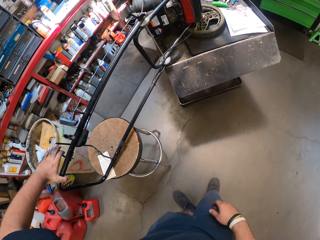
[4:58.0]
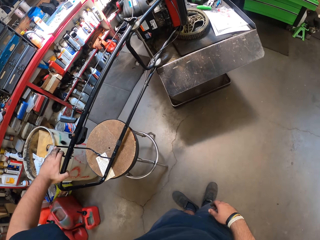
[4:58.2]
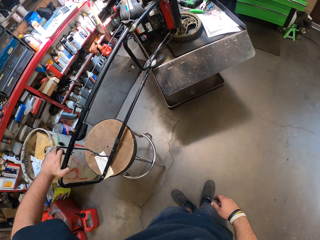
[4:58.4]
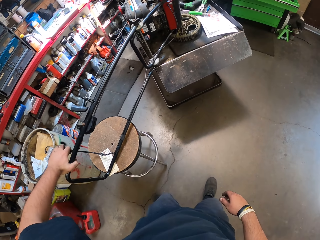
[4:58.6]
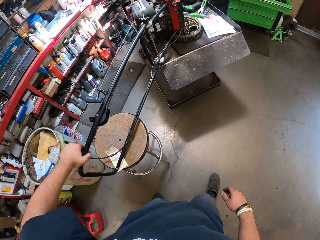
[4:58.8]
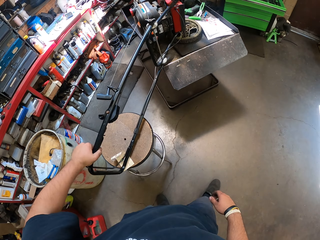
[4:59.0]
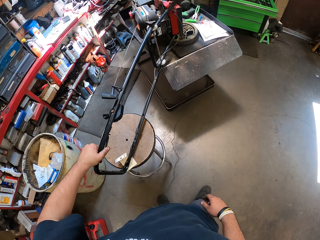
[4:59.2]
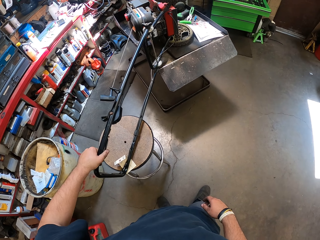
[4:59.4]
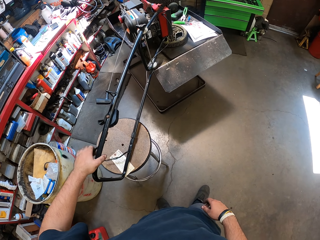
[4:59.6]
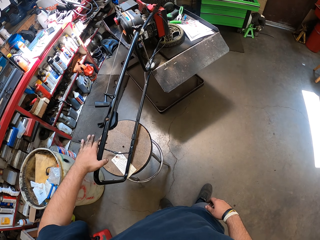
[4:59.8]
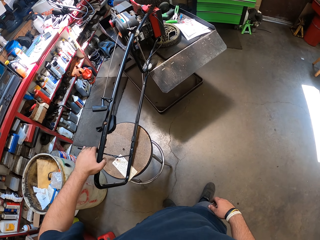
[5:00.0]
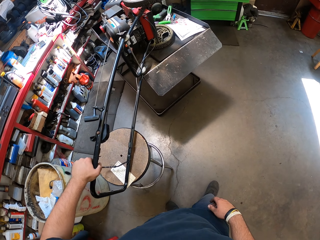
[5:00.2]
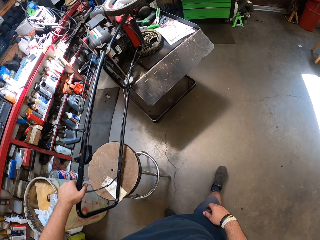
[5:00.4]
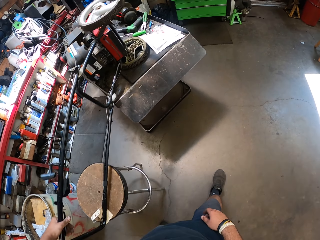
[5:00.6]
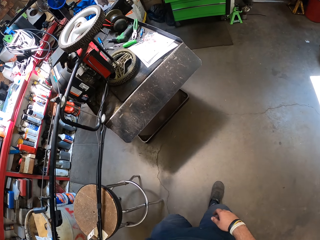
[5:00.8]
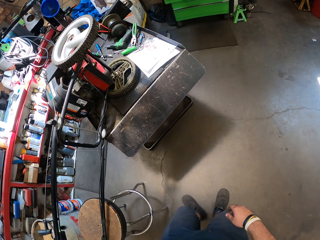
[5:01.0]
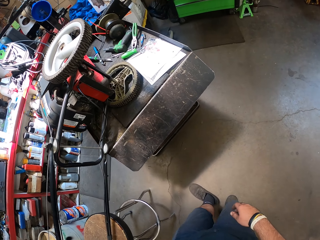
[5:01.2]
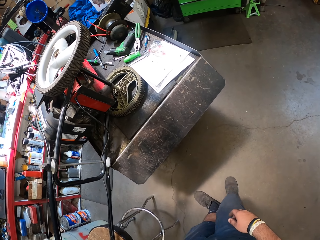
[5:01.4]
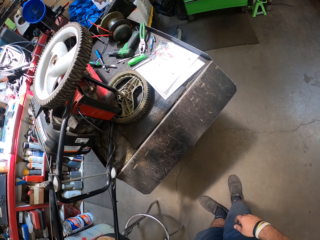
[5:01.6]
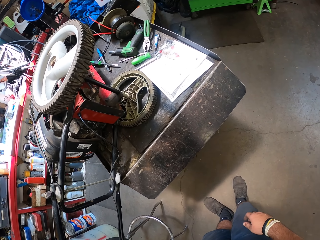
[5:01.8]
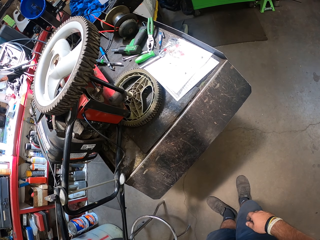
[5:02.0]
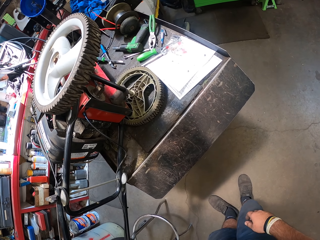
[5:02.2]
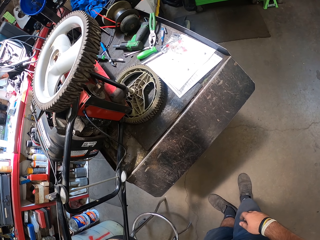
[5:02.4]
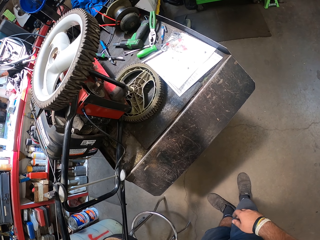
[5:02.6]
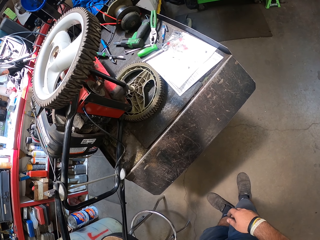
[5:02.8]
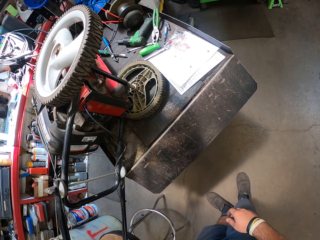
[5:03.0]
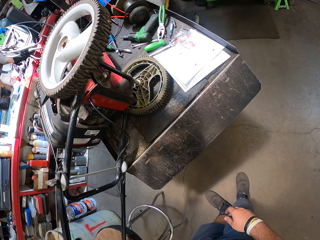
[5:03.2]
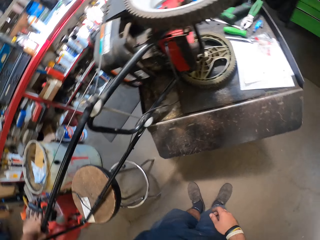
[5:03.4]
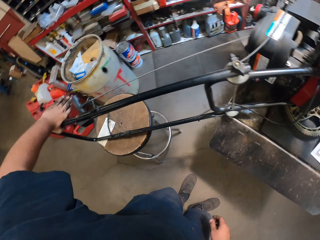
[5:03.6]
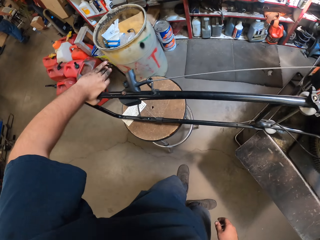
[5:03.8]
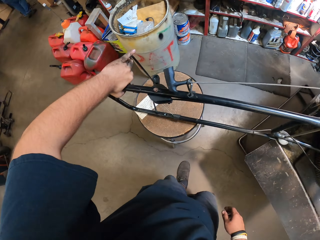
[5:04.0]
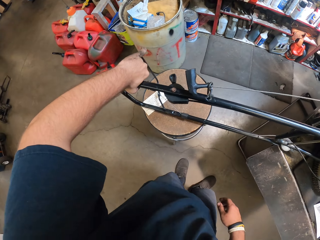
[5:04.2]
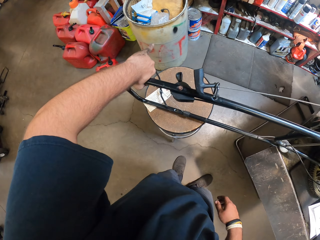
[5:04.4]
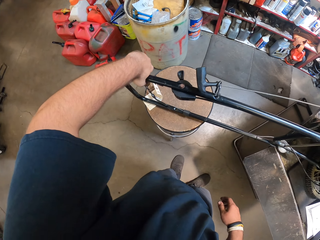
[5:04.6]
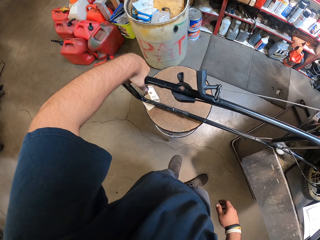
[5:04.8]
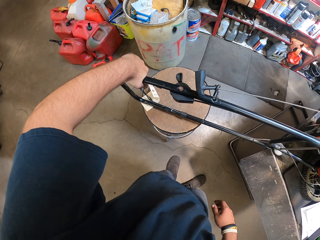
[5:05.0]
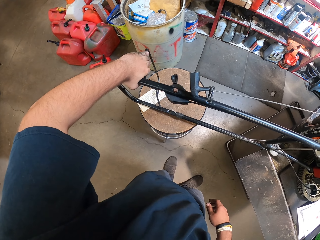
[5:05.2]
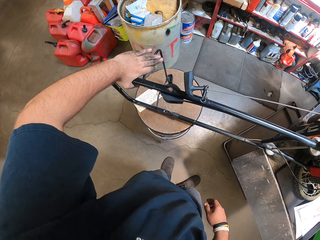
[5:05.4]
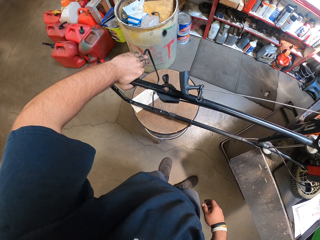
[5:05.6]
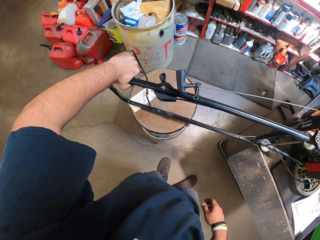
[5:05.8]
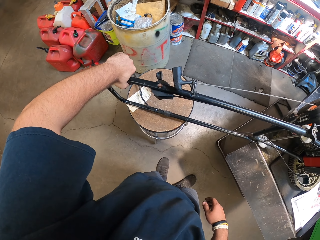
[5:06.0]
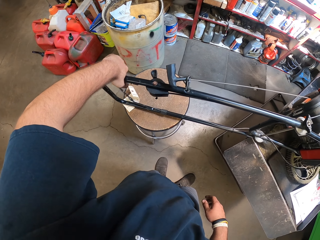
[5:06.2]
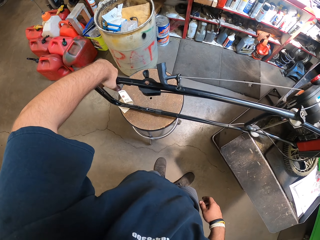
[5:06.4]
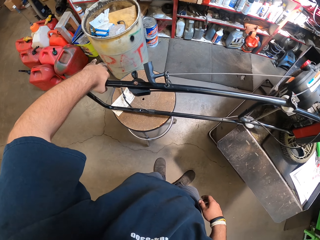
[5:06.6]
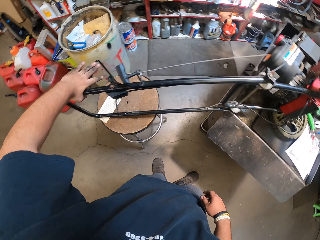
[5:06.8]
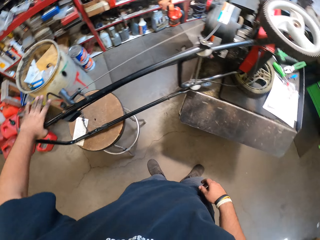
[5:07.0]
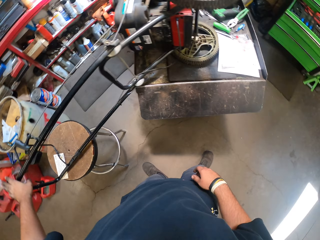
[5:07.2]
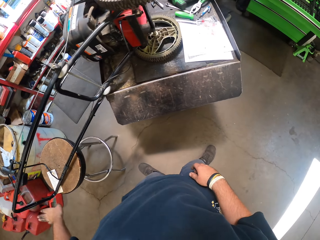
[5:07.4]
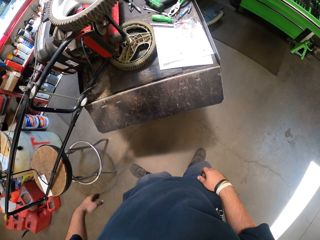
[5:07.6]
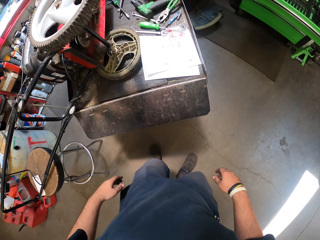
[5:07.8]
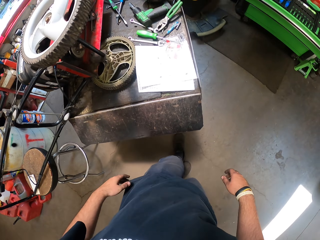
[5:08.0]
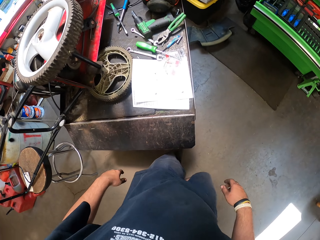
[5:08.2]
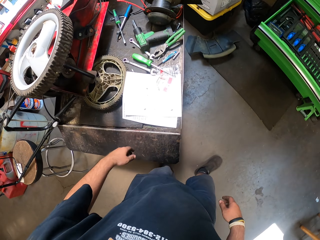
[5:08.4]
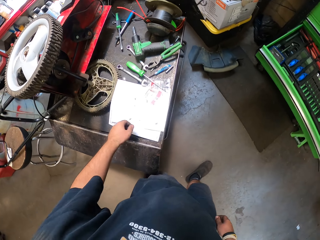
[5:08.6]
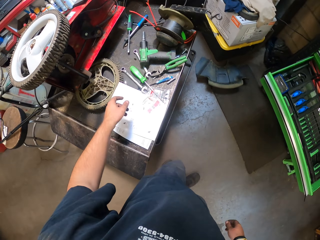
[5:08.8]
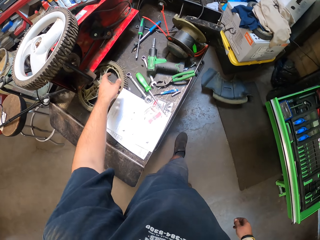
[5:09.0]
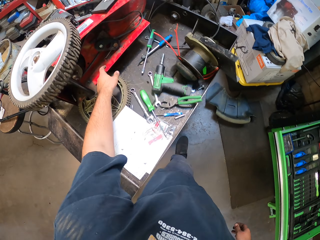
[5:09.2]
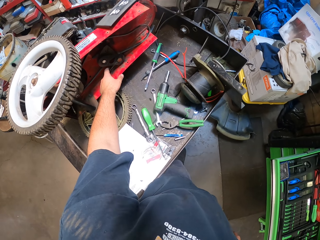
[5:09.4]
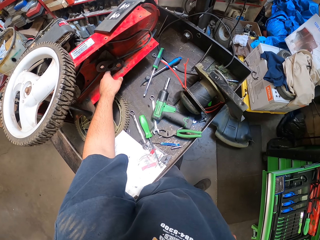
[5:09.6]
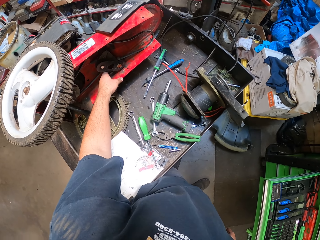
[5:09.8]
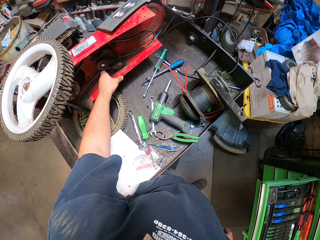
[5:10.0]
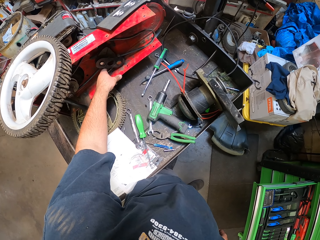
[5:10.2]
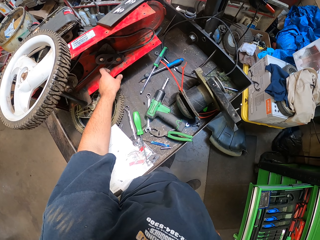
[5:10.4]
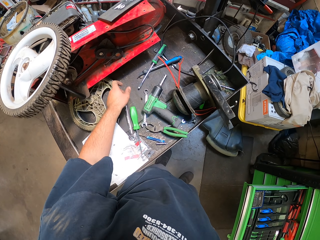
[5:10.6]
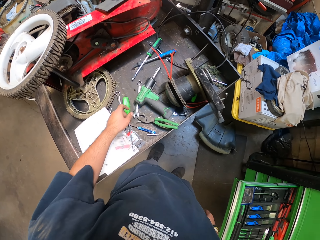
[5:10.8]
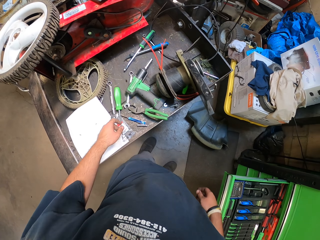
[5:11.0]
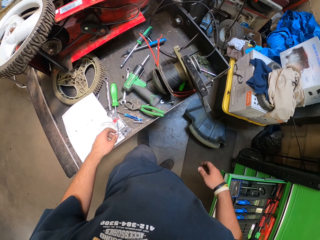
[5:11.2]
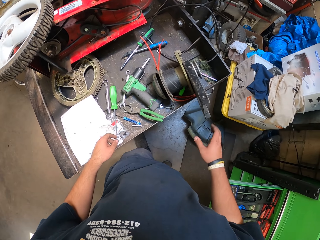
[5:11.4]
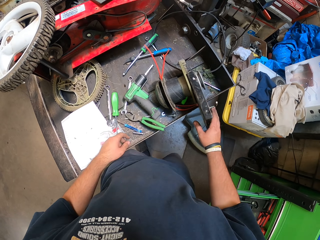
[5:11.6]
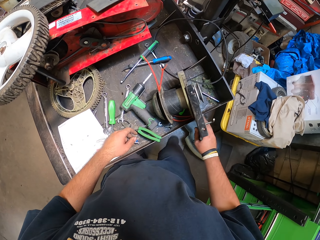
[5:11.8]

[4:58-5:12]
The camera wearer holds the lawn mower handle. They touch the lawn mower. They walk in the garage. They look at the lawn mower. They press the lawn mower handle. They walk in the garage. They touch the lawn mower. They fix the lawn mower.

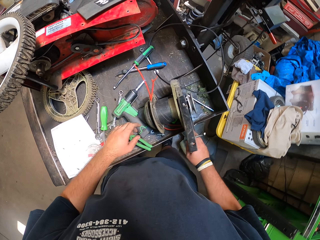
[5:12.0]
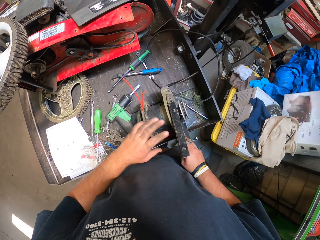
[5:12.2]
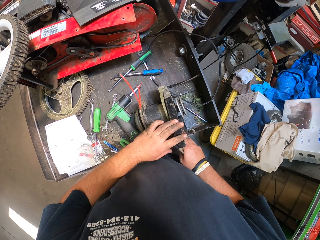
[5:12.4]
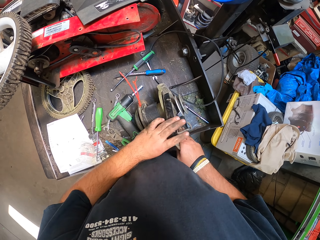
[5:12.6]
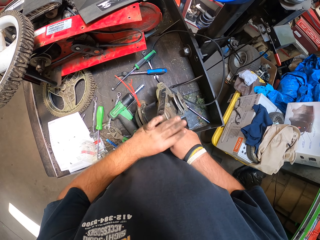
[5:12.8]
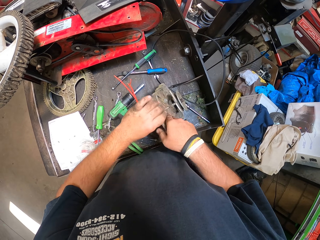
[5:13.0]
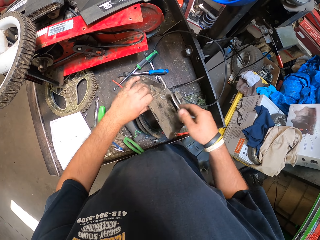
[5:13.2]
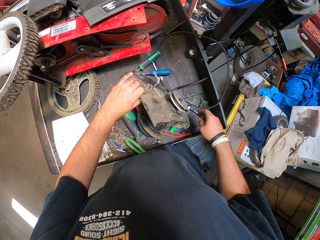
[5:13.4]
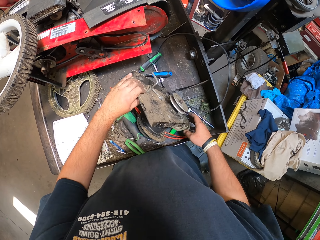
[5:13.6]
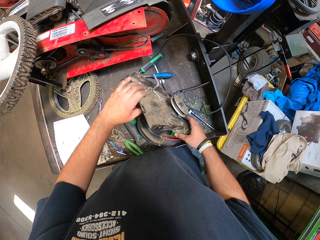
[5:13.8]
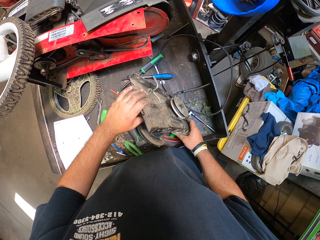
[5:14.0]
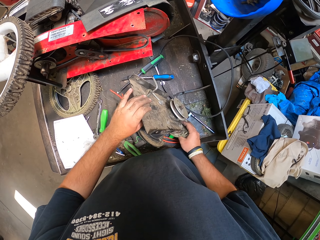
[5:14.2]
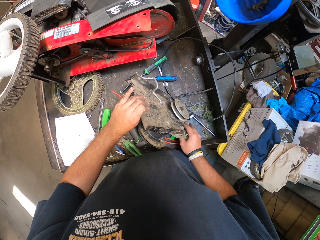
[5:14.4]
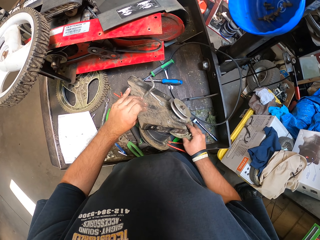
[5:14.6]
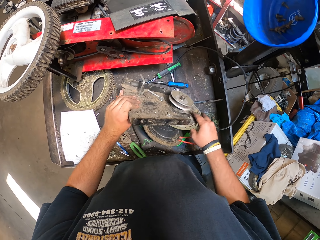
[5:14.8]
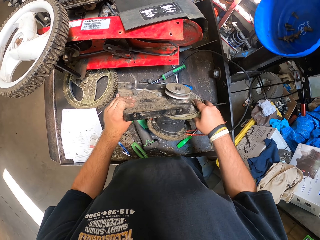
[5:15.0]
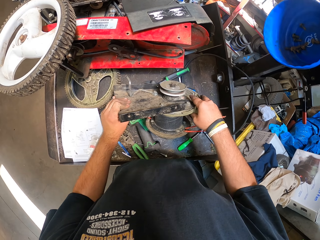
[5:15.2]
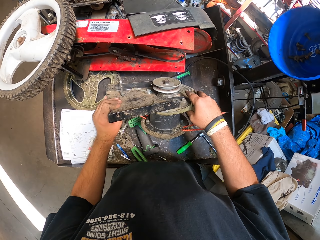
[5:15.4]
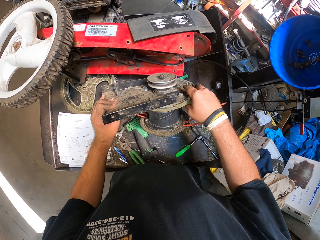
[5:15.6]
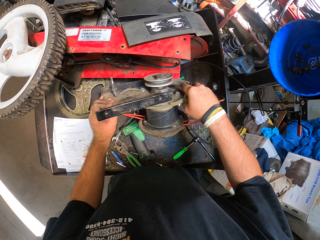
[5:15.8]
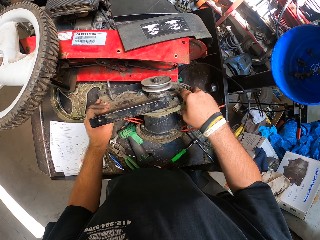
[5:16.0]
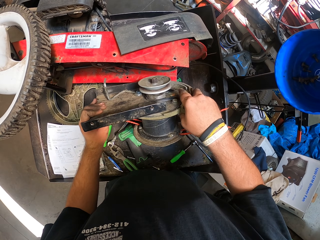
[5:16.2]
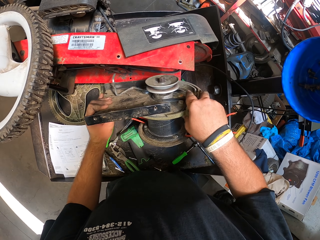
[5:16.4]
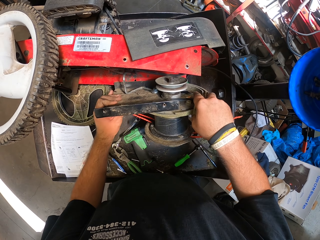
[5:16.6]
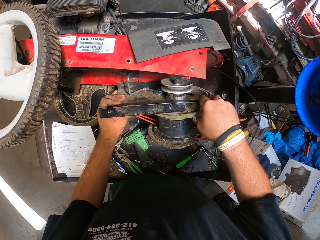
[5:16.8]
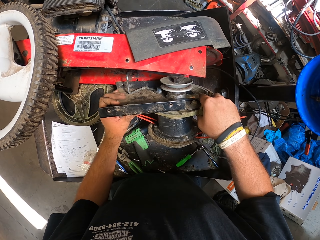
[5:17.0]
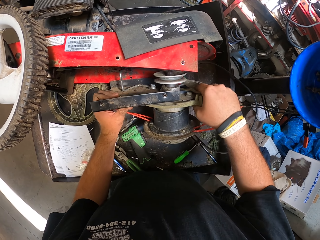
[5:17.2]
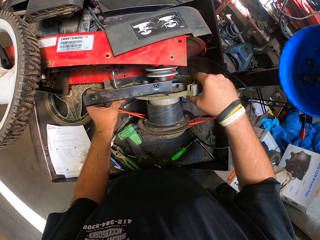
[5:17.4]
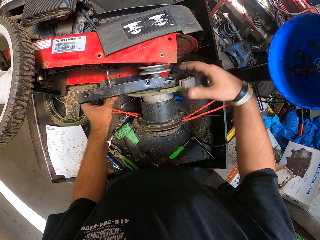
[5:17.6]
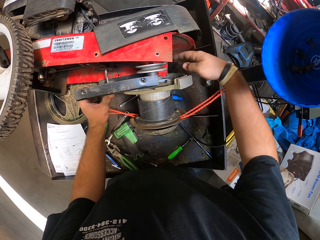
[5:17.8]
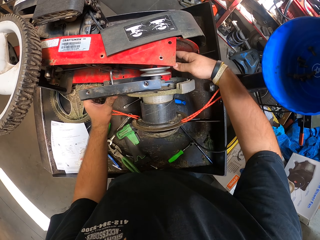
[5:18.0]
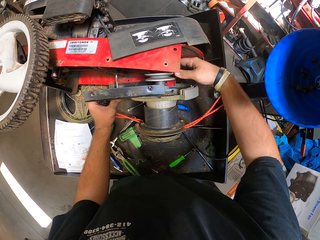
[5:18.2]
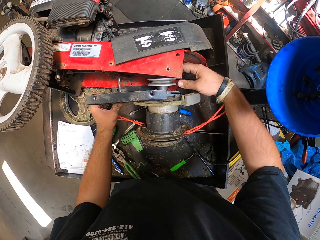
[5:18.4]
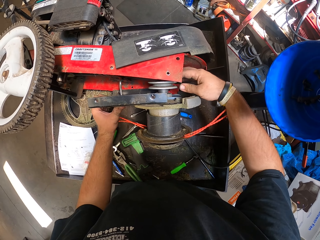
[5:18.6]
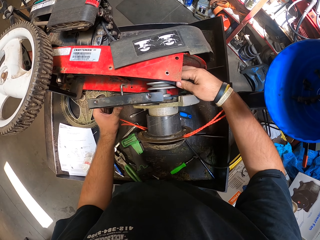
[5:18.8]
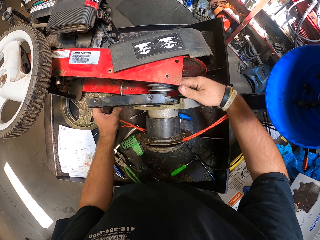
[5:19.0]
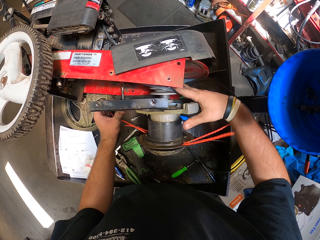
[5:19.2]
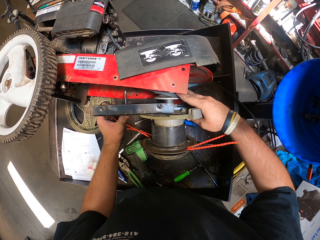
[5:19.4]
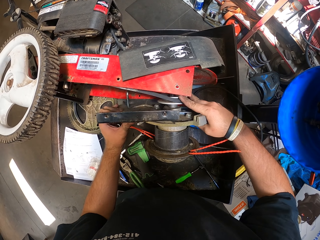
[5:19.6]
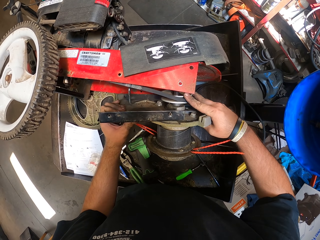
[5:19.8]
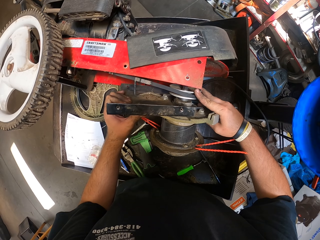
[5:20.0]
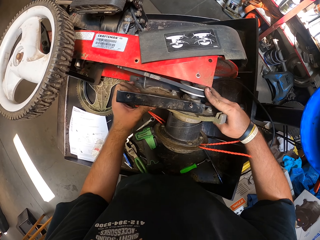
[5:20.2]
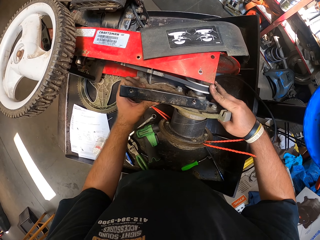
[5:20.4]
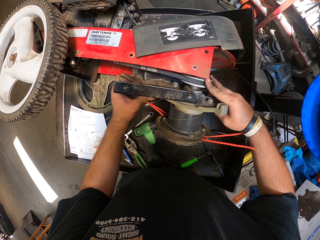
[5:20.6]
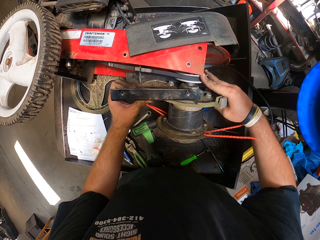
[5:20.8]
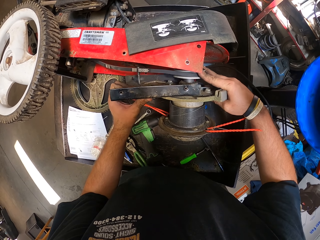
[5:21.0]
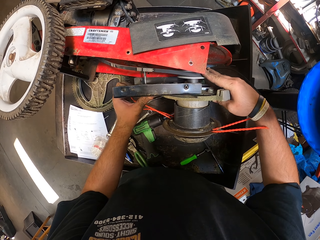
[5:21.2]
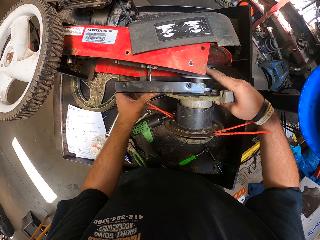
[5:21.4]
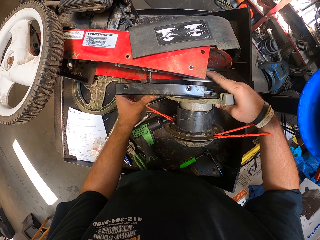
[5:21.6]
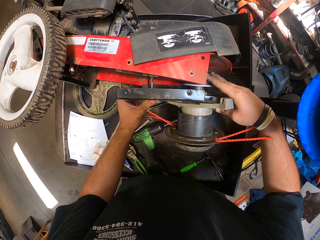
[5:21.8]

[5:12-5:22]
The camera wearer moves a motor. They touch the mower engine. They lift the motor. They place the motor under the lawn mower. They fix the engine into the lawn mower.
